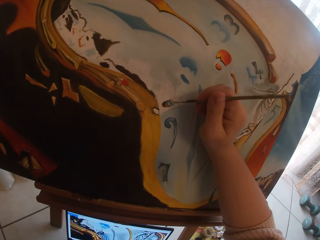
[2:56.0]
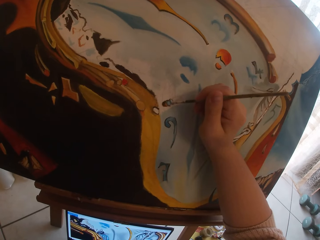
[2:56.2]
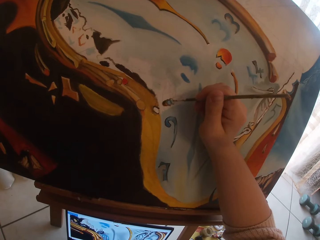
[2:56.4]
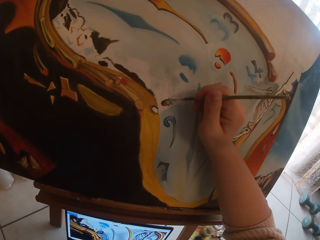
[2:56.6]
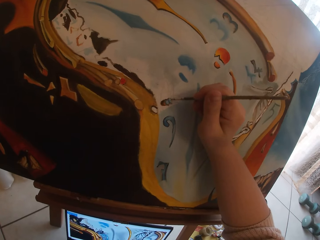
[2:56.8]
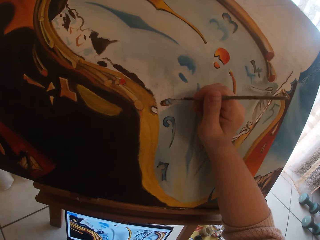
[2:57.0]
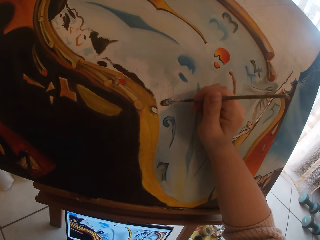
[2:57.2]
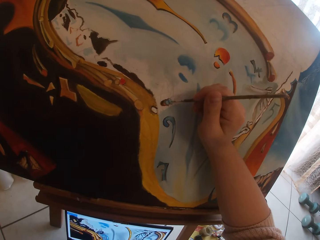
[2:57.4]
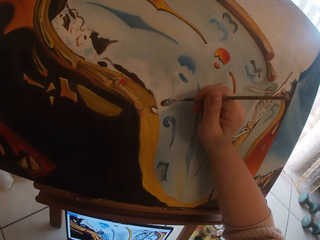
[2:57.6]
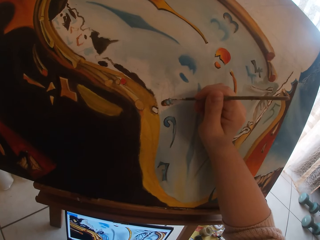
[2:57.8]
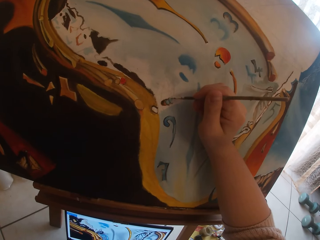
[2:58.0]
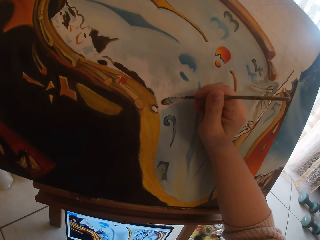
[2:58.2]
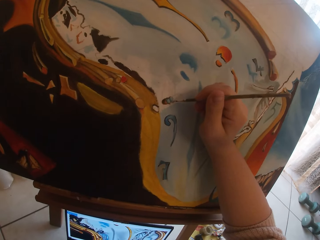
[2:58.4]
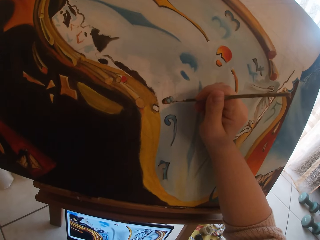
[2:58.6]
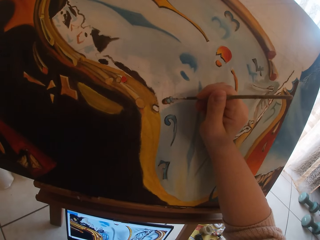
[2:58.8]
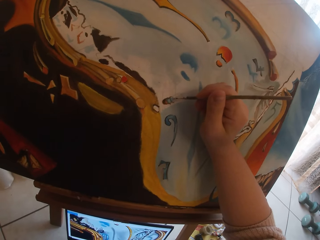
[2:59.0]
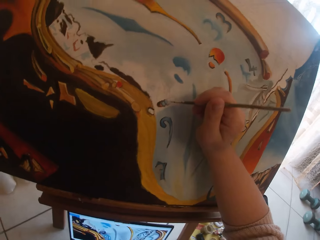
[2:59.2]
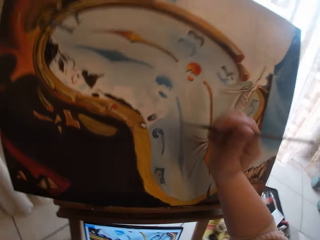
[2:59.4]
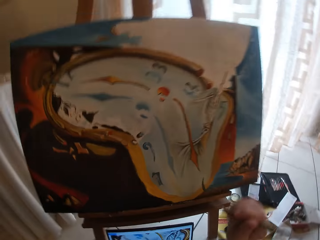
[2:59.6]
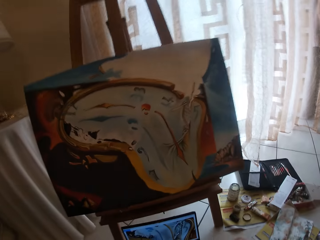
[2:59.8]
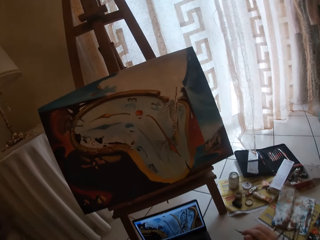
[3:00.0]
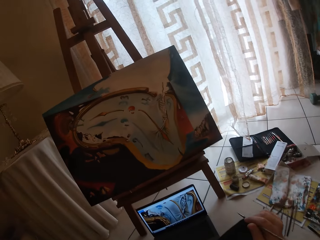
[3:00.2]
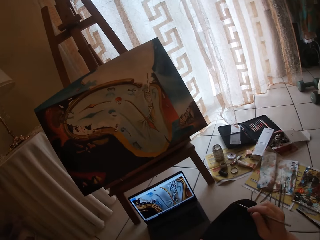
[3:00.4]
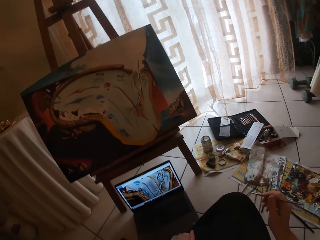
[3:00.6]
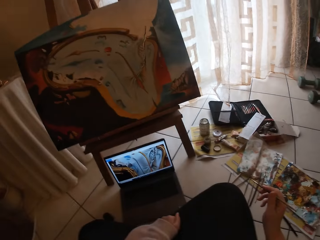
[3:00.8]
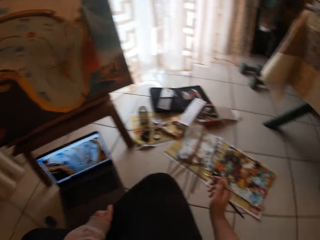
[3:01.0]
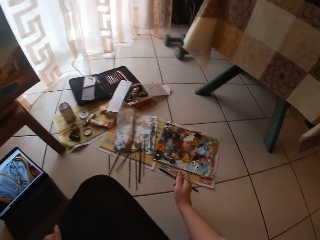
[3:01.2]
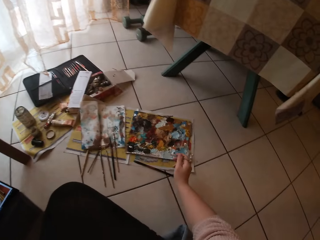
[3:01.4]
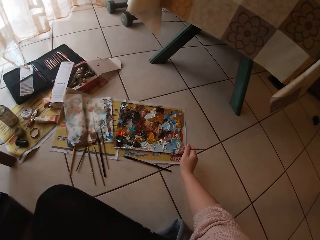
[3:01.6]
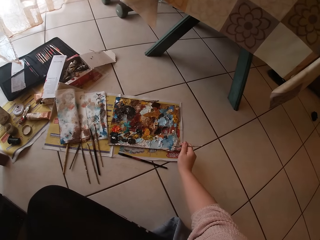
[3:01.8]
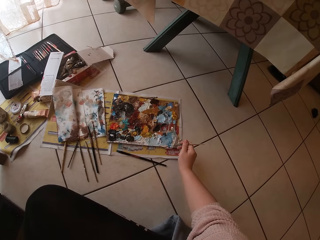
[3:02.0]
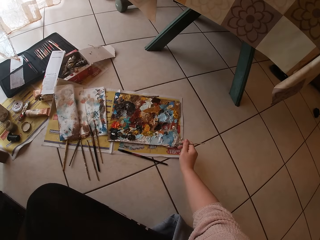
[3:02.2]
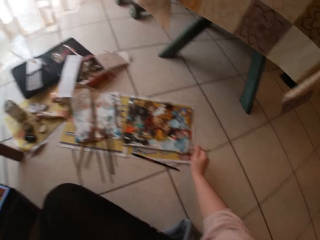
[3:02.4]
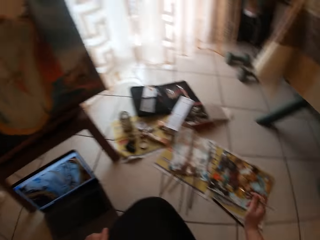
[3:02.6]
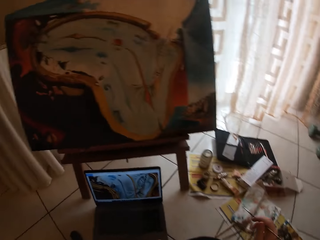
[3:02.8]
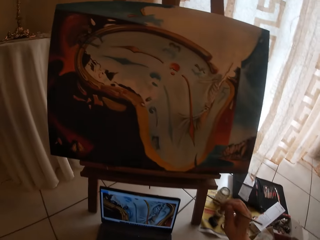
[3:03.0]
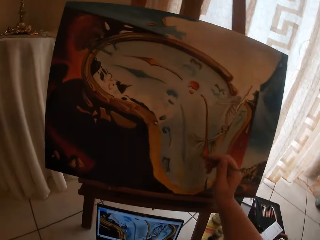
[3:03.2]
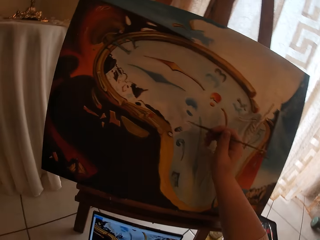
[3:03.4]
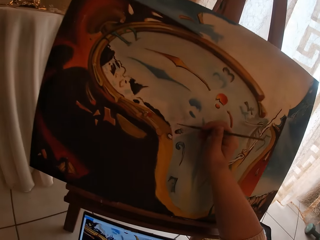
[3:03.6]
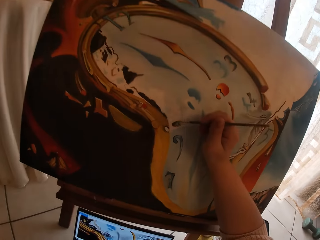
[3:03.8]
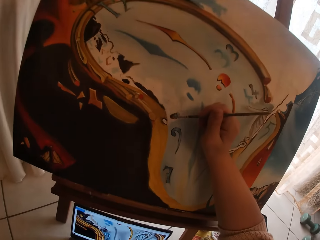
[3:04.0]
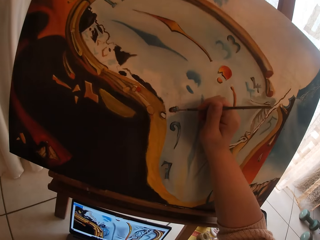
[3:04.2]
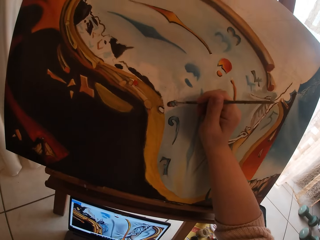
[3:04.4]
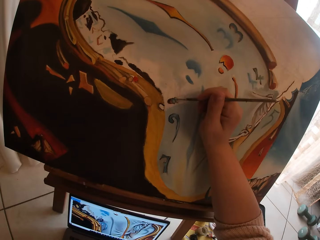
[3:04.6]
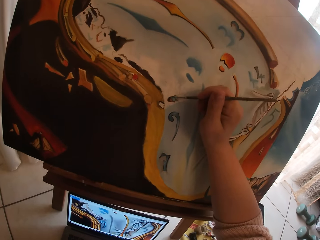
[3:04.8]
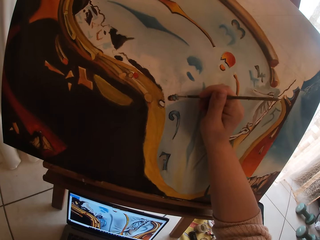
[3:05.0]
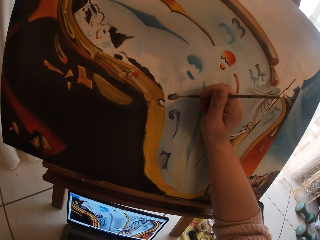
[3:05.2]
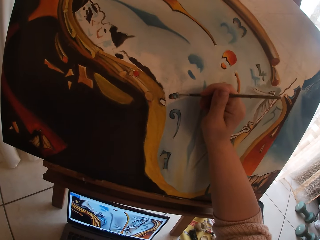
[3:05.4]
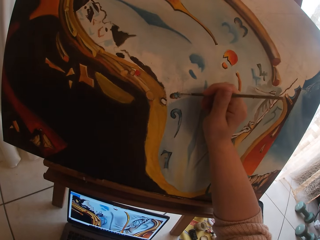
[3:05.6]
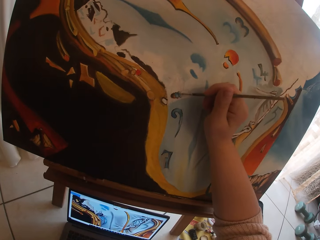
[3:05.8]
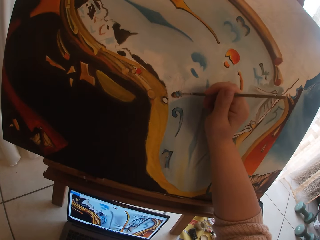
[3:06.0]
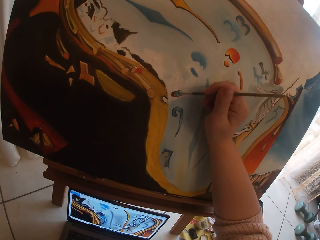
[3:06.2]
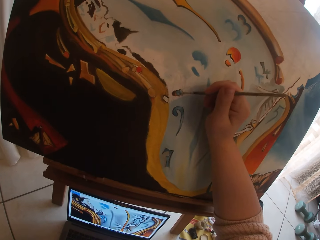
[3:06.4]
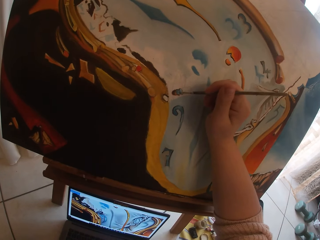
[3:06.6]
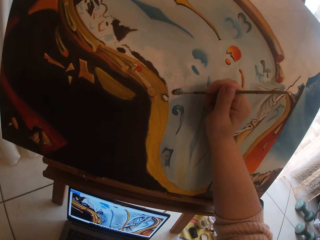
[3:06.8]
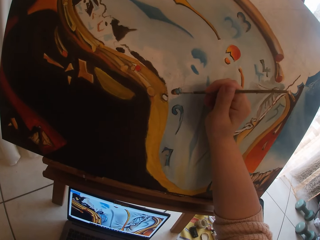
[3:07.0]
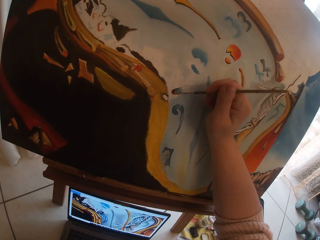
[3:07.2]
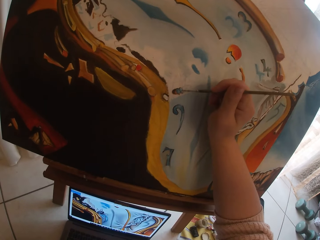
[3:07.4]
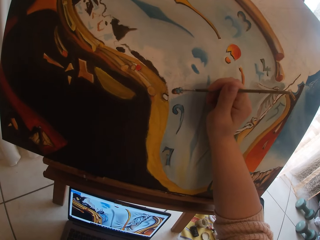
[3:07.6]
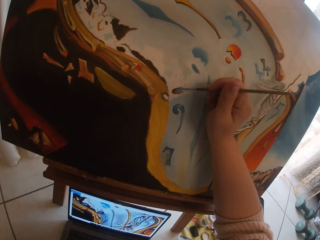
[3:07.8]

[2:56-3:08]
The camera wearer stops drawing the paint. They draw the paper on the floor. They swirl the brush on the colour palette. They stop drawing the paper on the floor. They paint the canvas.

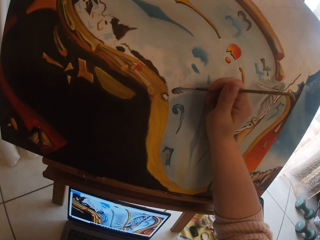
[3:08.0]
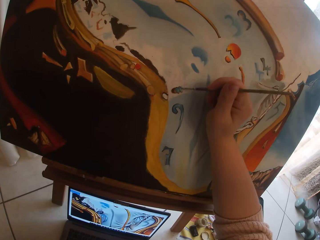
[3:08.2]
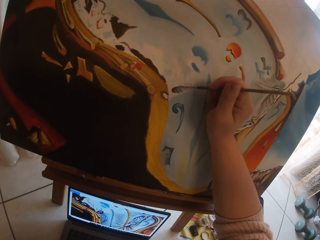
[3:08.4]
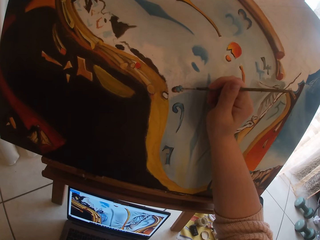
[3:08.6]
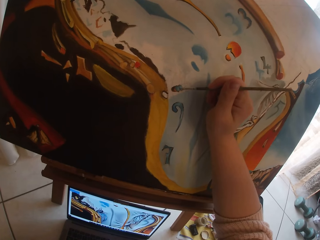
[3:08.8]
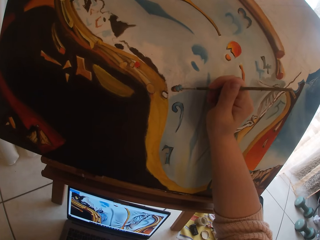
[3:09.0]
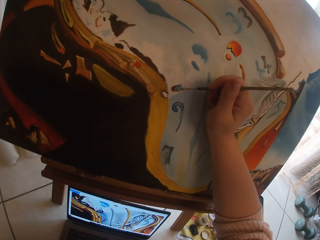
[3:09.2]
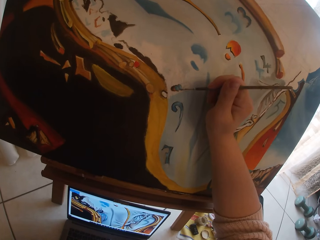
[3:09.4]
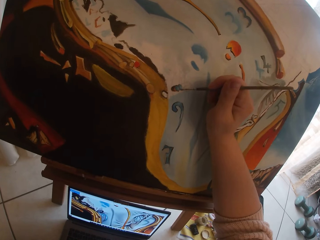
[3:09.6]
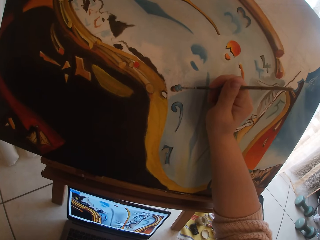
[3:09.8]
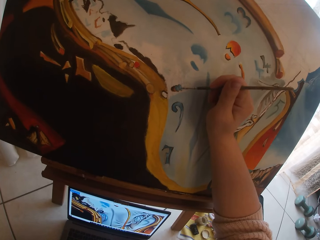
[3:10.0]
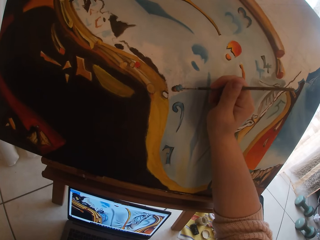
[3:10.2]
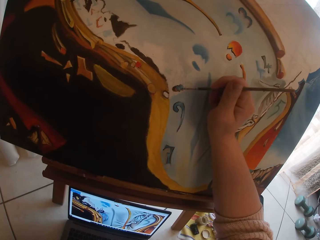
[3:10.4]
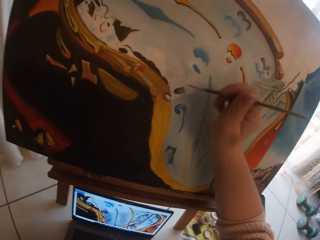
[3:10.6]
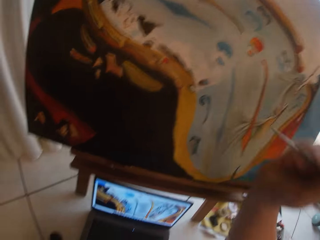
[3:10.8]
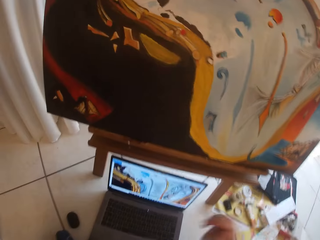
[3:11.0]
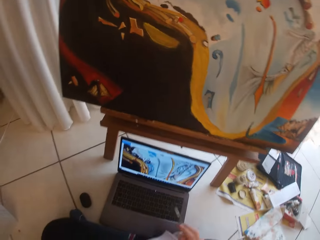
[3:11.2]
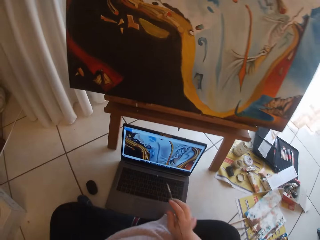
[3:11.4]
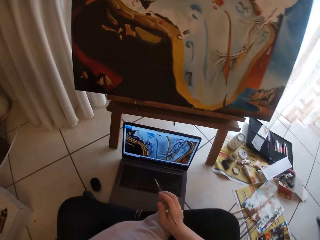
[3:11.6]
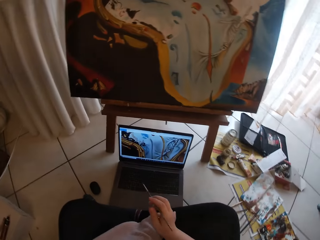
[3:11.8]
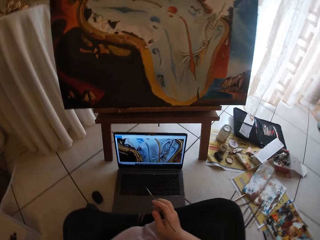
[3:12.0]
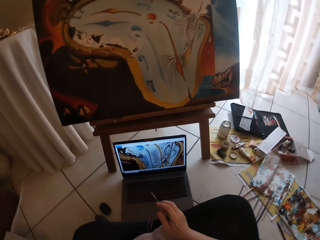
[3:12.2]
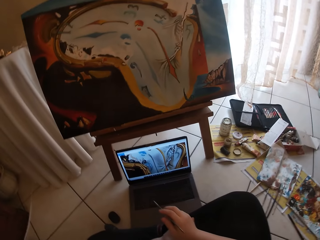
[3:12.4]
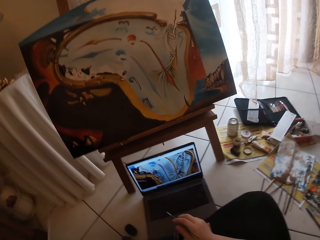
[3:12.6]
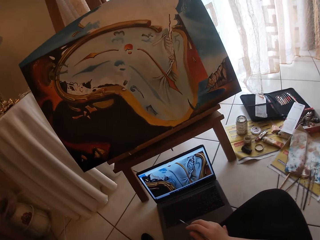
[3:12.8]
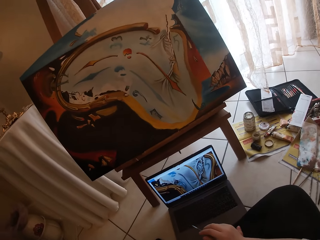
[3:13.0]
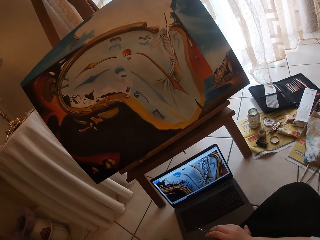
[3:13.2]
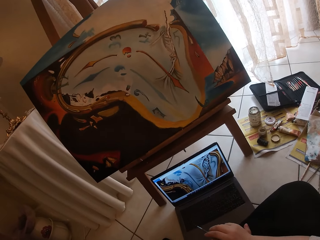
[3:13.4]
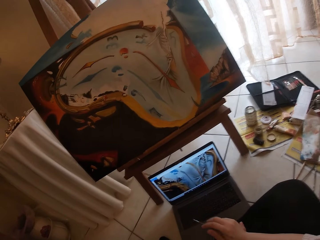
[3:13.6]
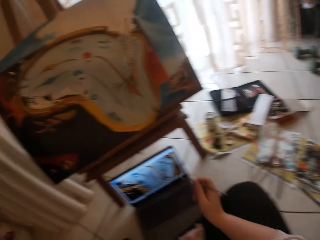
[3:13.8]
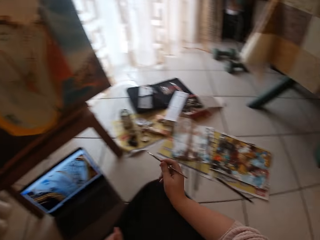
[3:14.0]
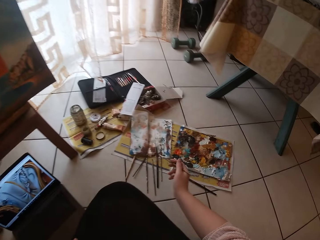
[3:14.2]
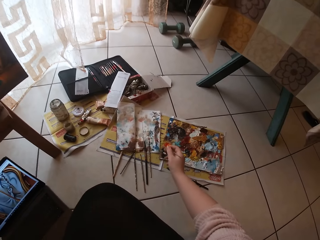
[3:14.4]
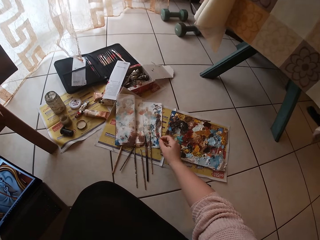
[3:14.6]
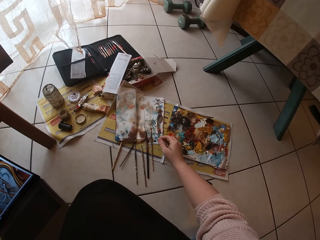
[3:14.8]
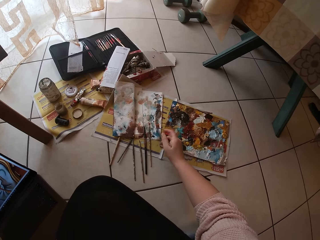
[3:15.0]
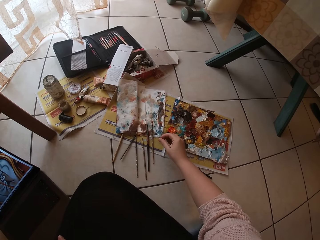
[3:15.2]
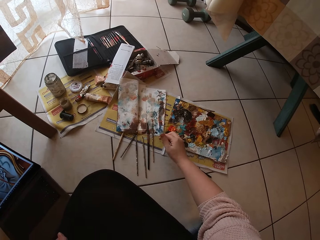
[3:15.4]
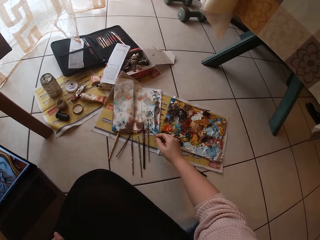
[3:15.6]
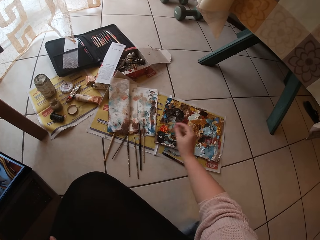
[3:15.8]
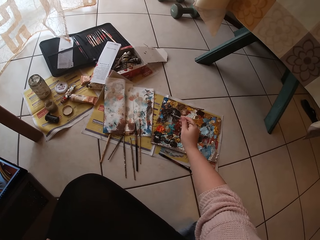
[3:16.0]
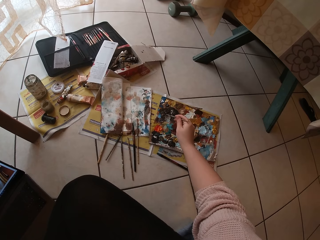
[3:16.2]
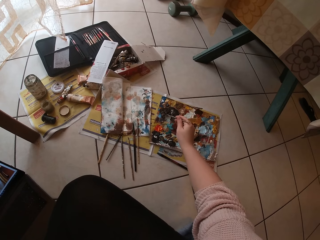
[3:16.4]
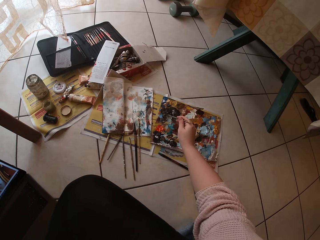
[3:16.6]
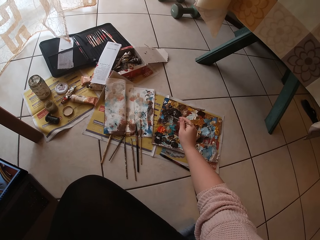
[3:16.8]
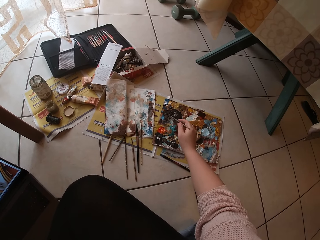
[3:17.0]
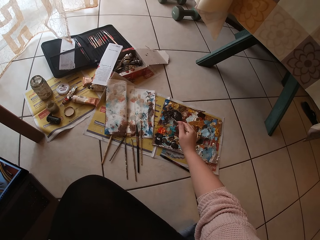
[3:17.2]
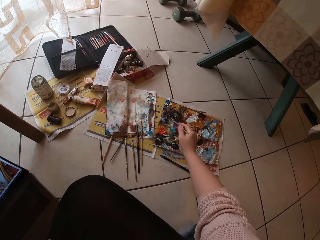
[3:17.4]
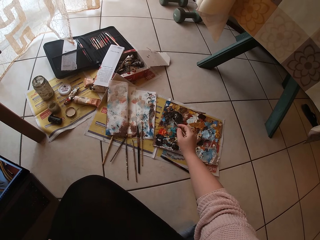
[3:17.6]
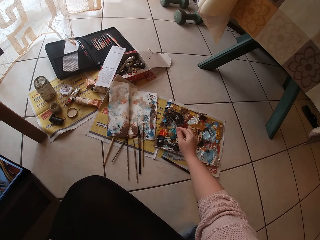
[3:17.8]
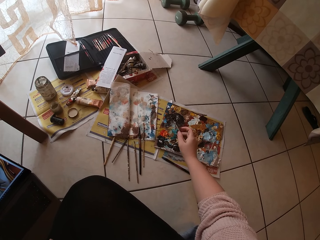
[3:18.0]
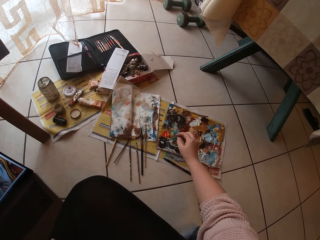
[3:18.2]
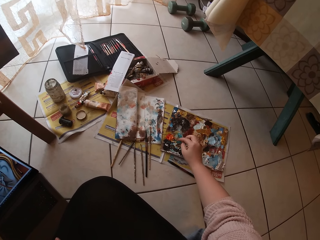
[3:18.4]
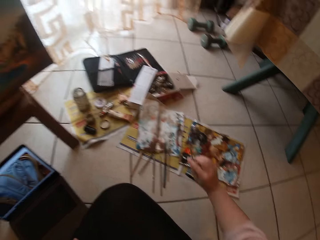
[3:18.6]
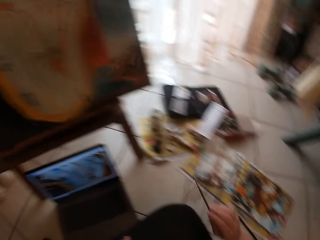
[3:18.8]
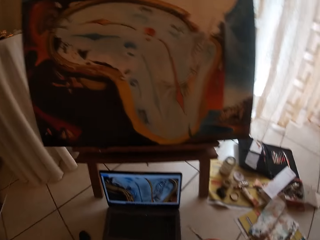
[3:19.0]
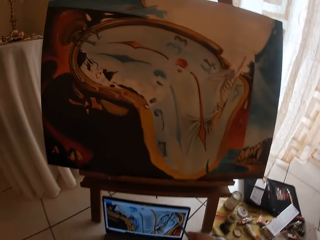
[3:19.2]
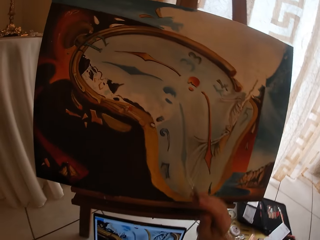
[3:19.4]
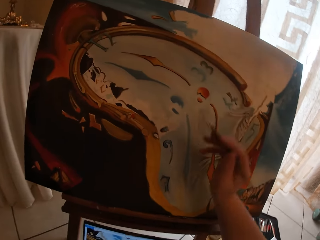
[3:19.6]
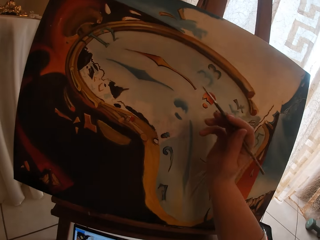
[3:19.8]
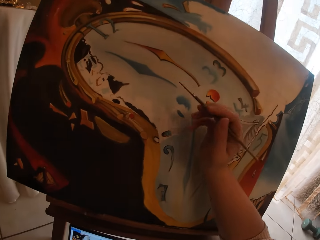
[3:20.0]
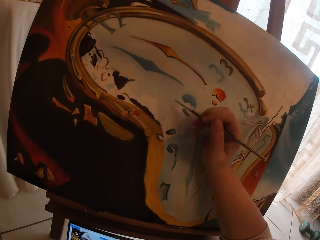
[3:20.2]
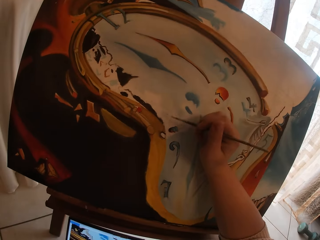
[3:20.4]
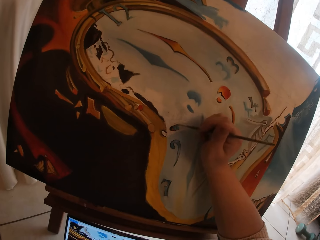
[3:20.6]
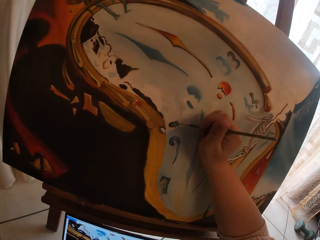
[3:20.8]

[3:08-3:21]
The camera wearer stops drawing the paint. They draw the paper on the floor. They swirl the brush on the paper. They swirl the brush on the colour palette. They stop drawing the paper on the floor.
